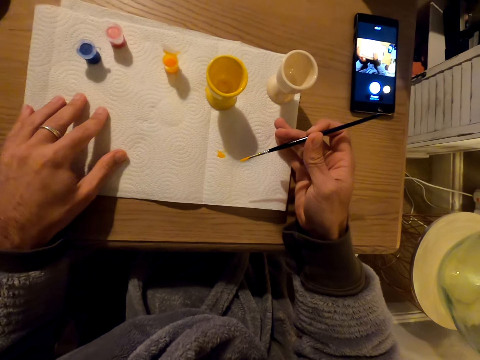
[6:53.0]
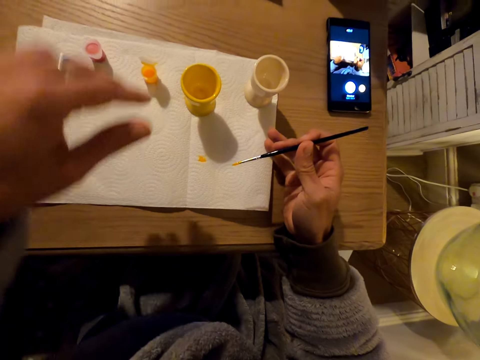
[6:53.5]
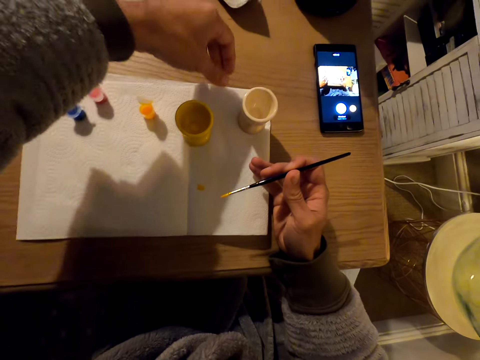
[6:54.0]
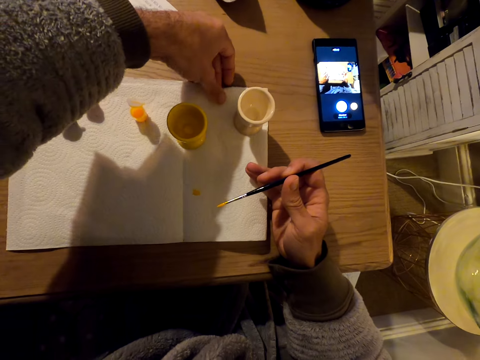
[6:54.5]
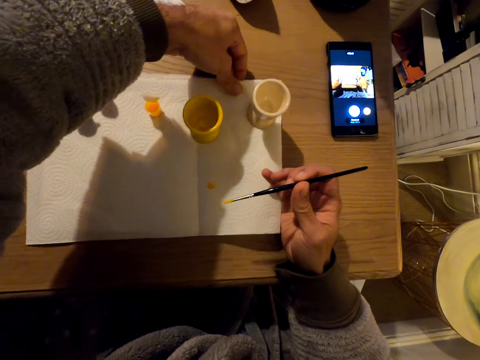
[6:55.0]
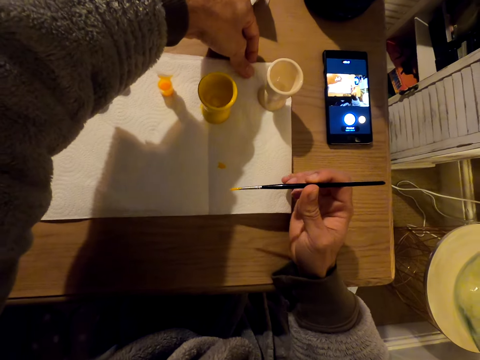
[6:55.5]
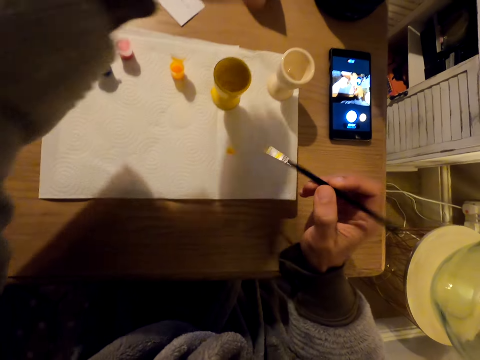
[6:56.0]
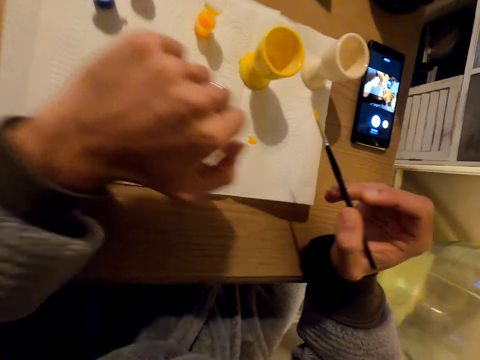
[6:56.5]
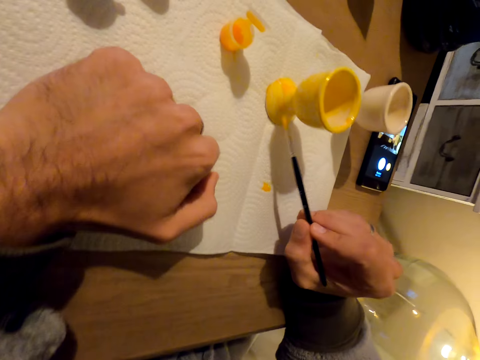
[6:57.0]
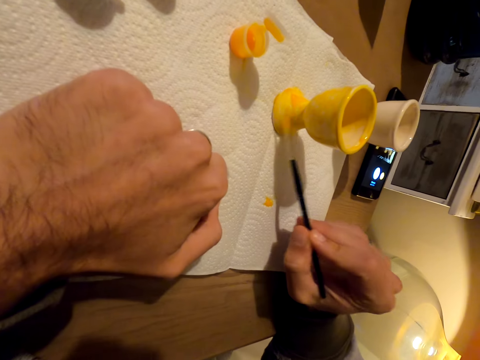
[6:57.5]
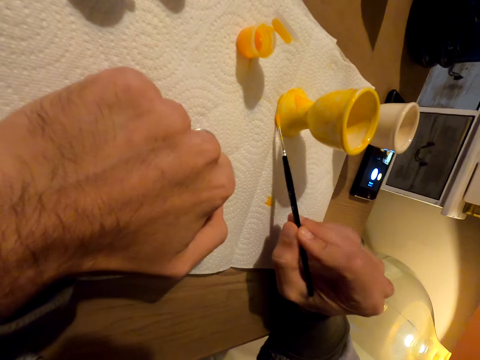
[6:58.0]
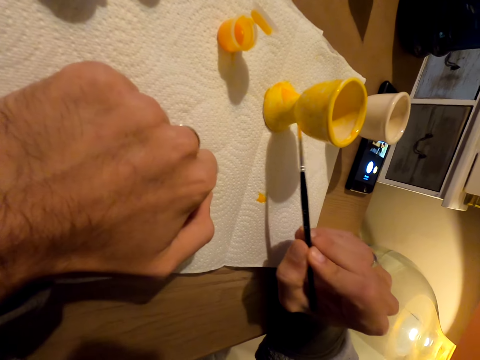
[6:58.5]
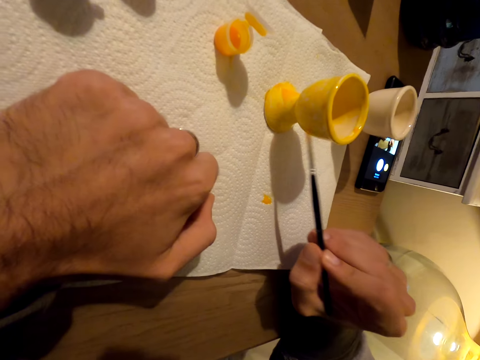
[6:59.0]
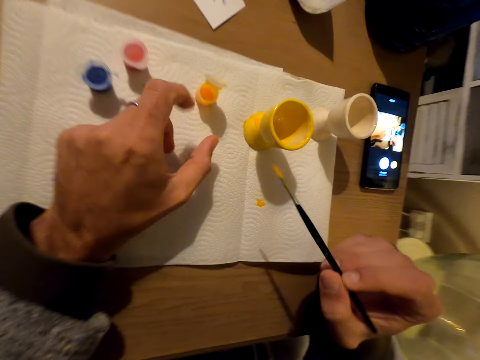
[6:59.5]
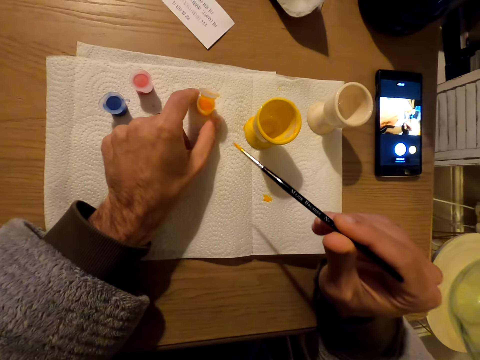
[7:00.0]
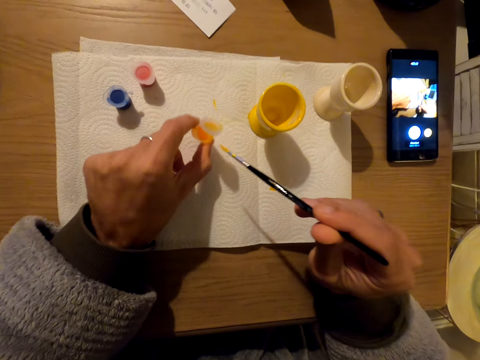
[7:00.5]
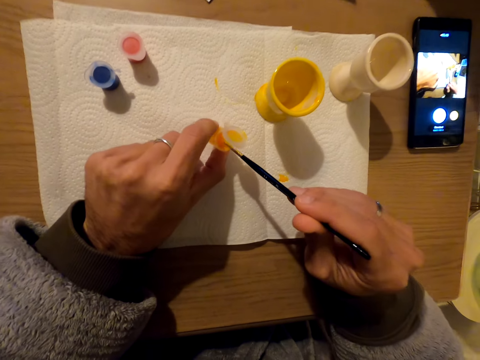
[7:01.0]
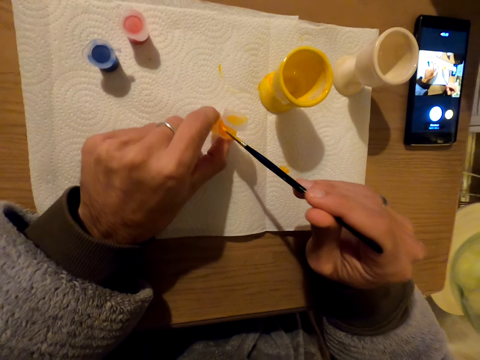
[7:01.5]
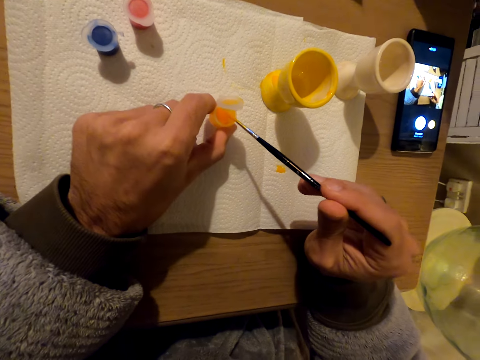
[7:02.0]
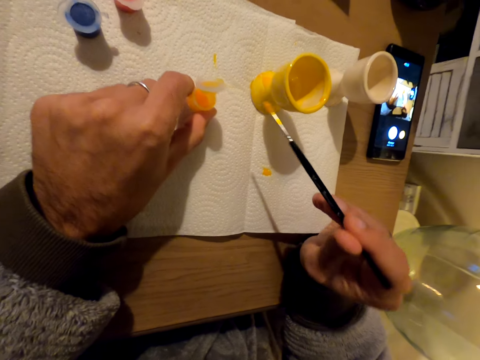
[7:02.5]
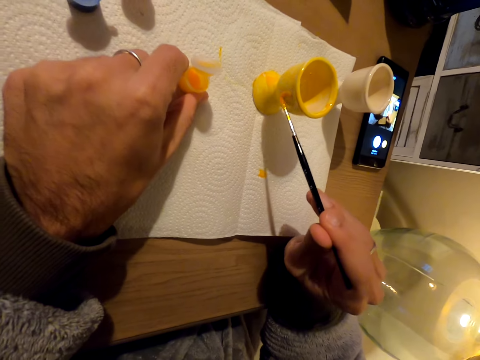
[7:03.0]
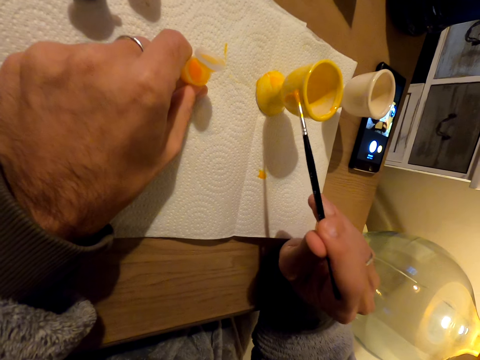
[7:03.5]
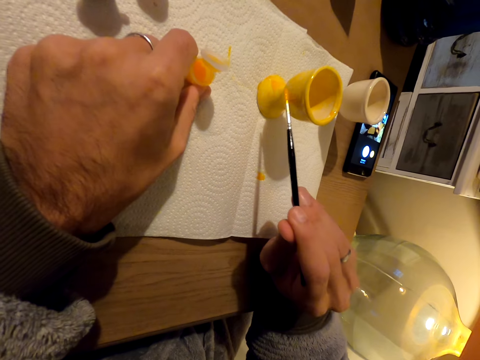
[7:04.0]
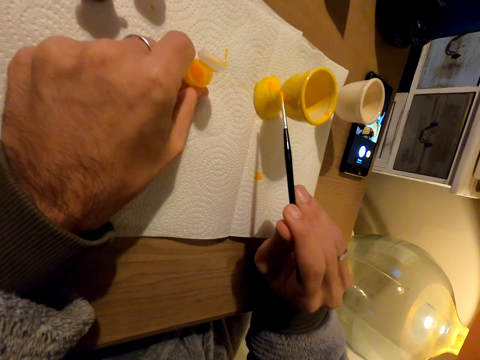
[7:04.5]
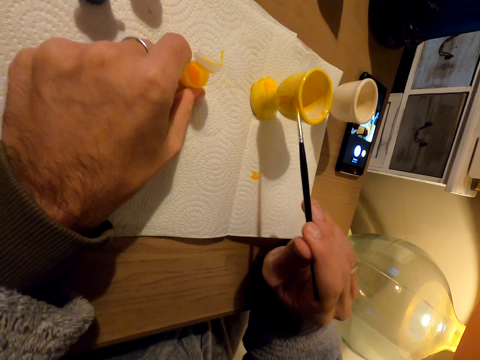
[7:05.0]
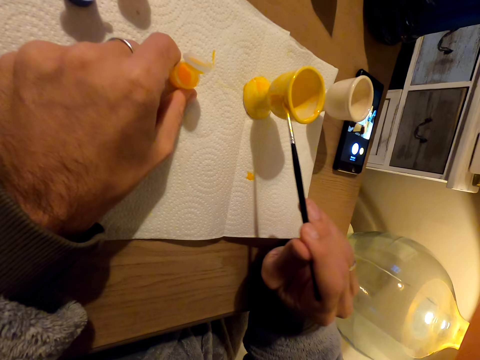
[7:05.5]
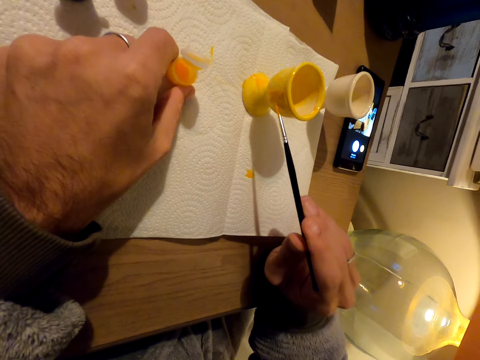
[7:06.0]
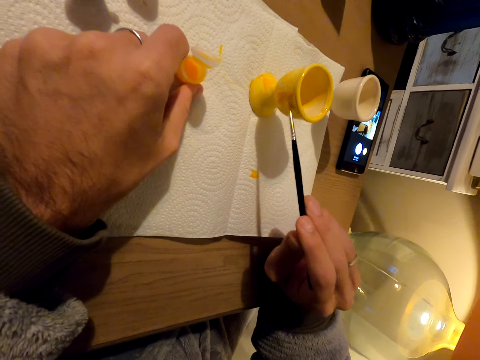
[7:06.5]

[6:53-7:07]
The camera wearer moves the paint mat. They pull the napkin. They paint the molded cup with a brush. They take the paint container. They dip the brush in the paint. They paint the molded cup with a brush.

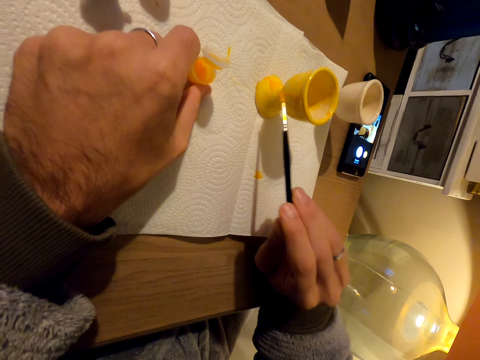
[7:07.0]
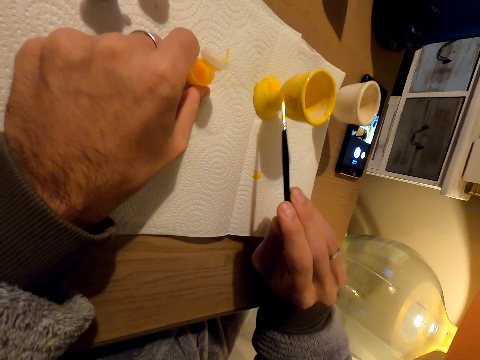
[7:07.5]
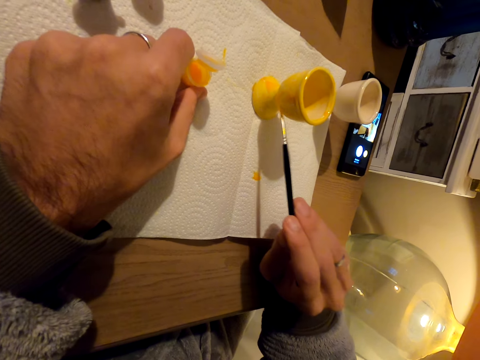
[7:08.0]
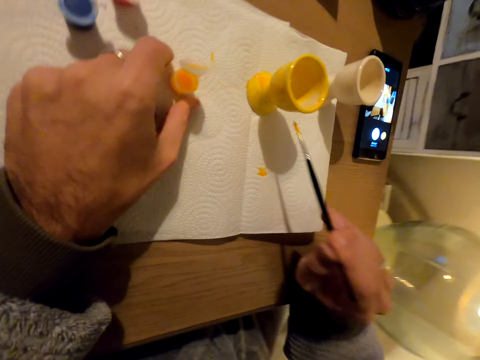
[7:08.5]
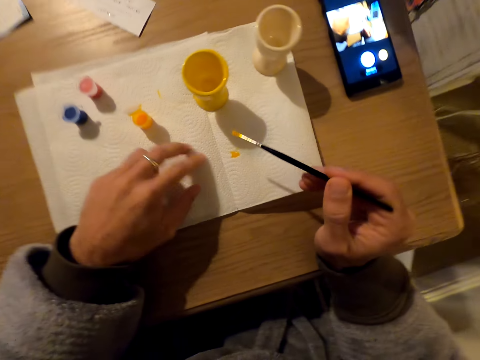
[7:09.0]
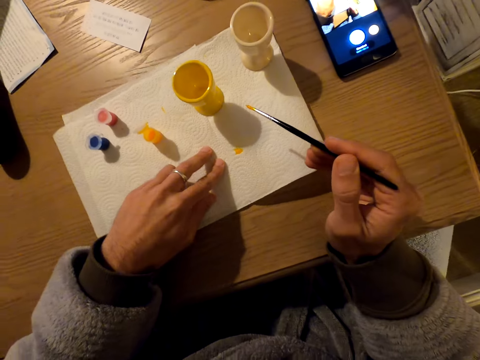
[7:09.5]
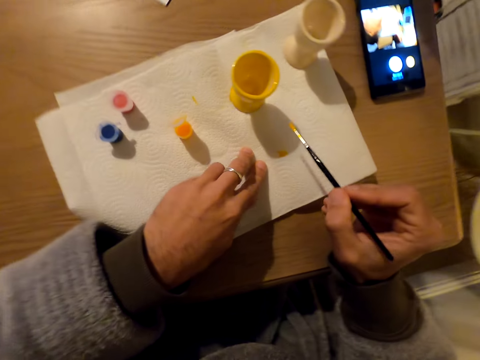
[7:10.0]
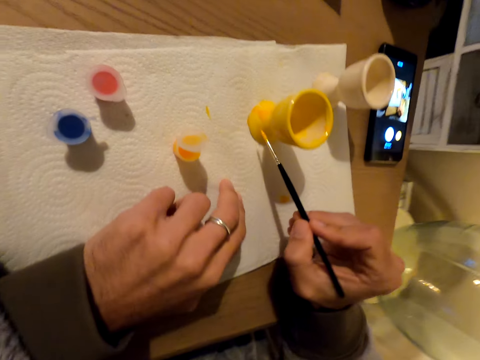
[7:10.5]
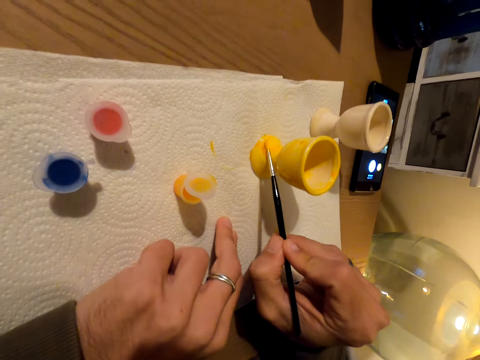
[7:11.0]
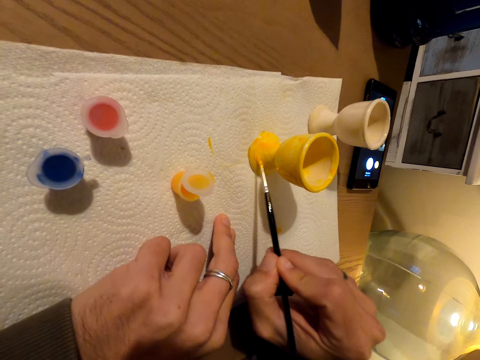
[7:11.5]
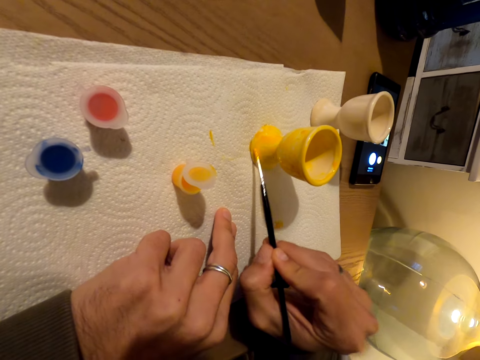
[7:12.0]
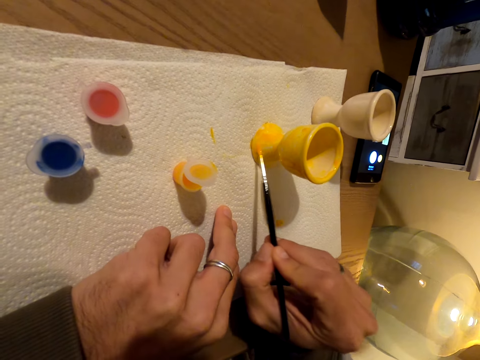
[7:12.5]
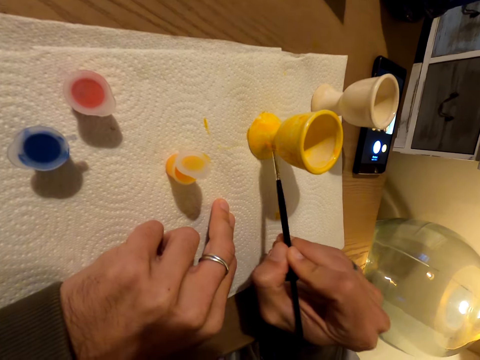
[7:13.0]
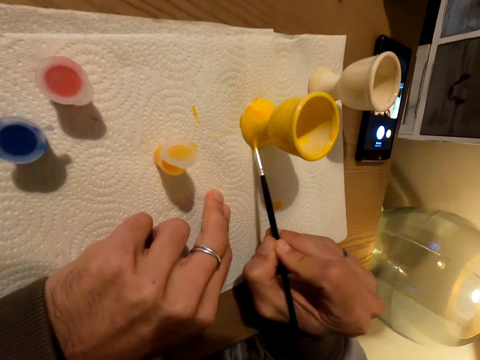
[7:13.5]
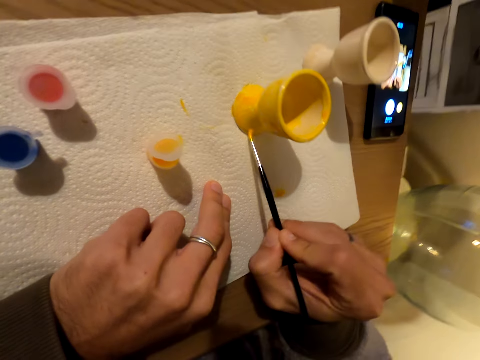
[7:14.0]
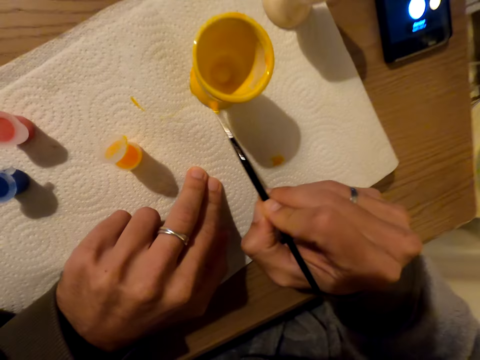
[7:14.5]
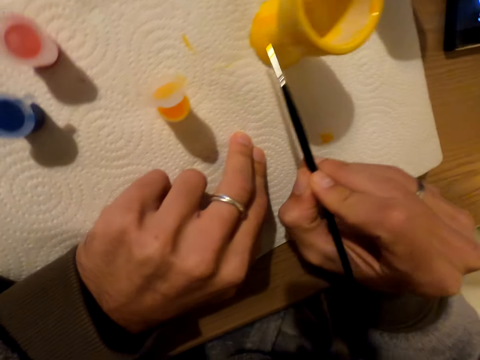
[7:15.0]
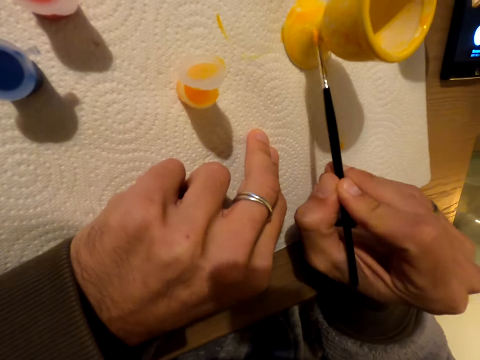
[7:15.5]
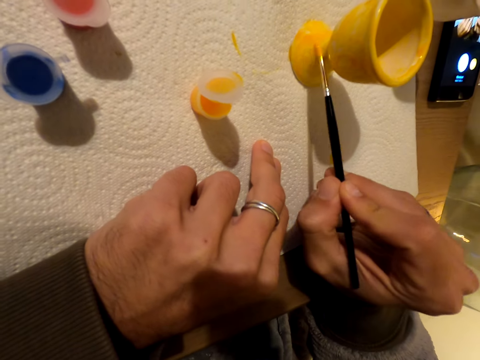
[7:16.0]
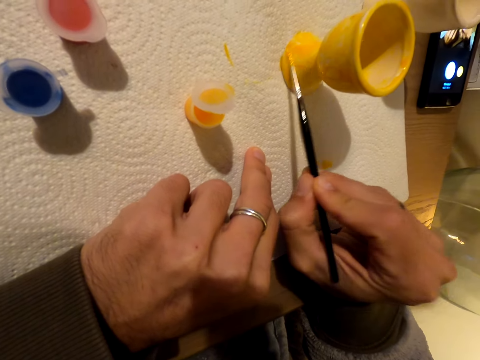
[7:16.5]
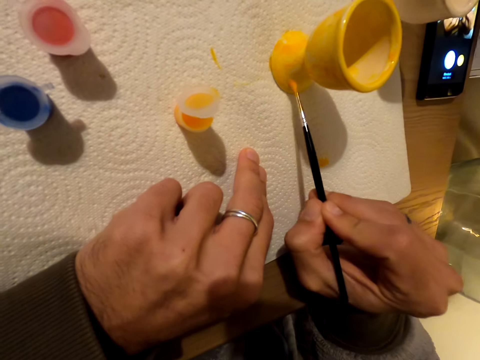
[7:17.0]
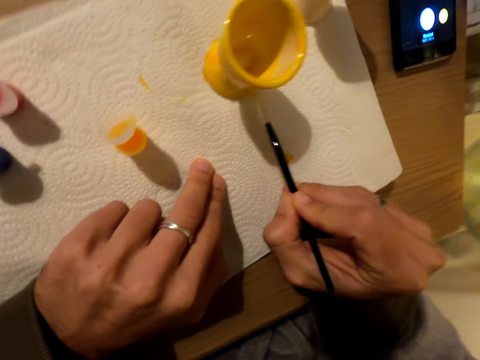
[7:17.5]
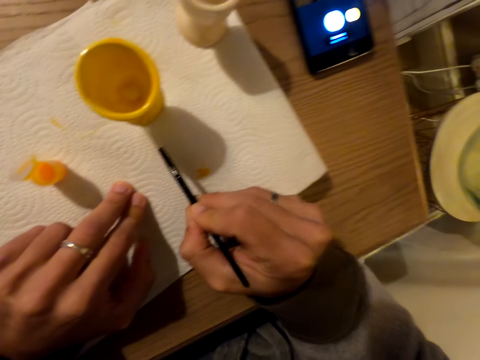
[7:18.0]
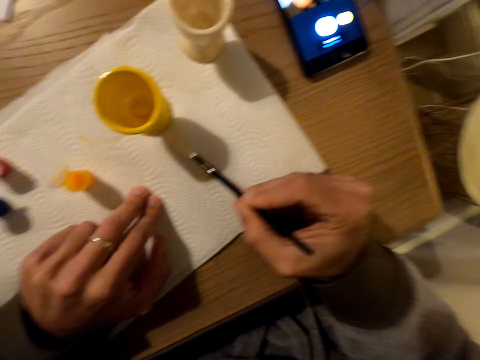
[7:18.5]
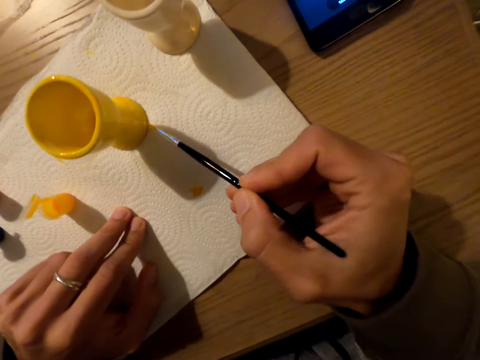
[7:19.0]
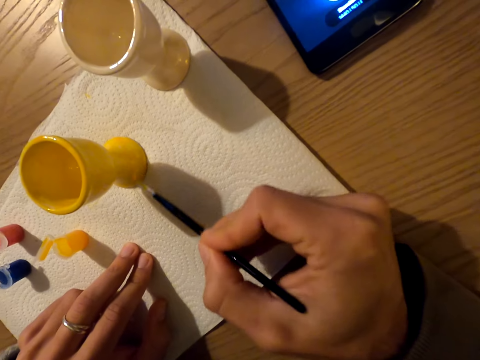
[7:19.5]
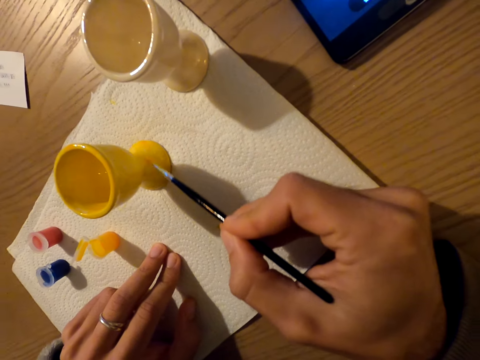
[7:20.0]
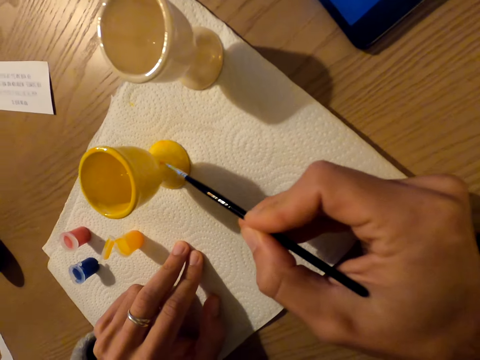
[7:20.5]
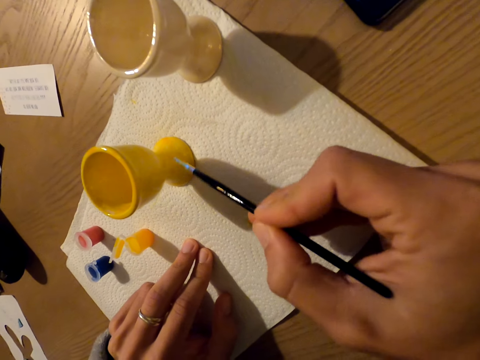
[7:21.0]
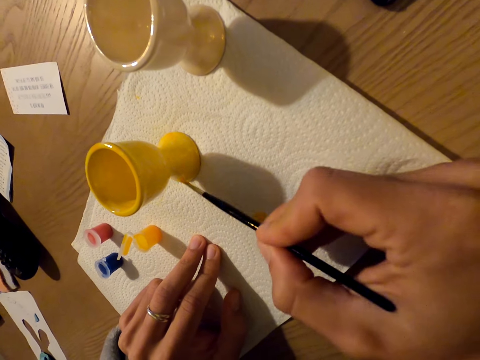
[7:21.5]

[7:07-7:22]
The camera wearer moves the paint mat. They pull the napkin. They paint the molded cup with a brush. They look around. They paint the molded cup with a brush.
